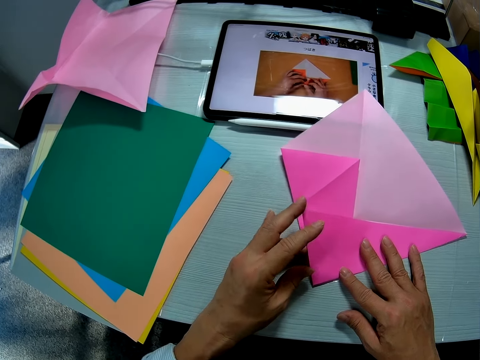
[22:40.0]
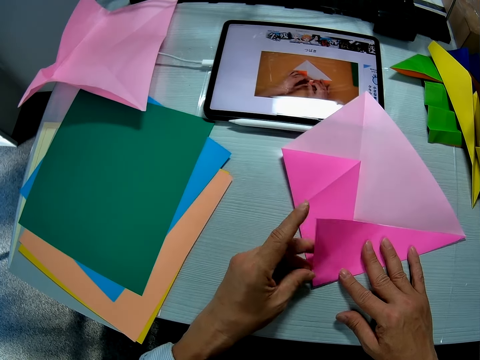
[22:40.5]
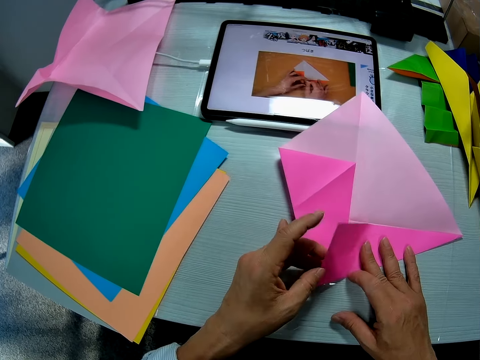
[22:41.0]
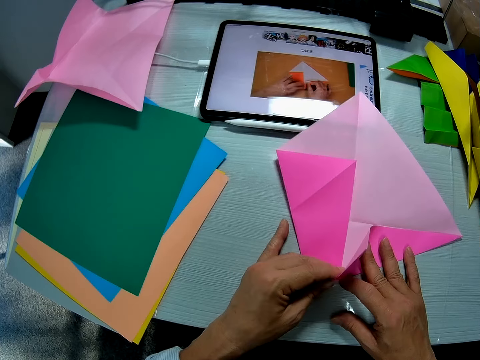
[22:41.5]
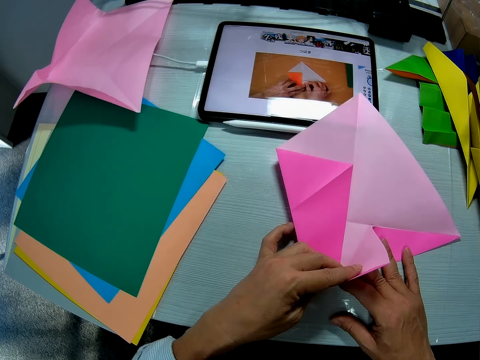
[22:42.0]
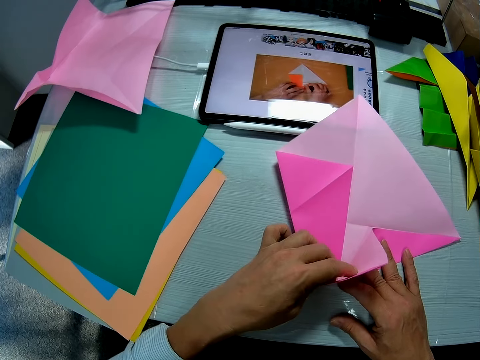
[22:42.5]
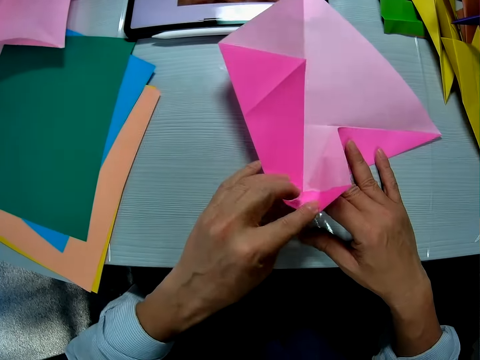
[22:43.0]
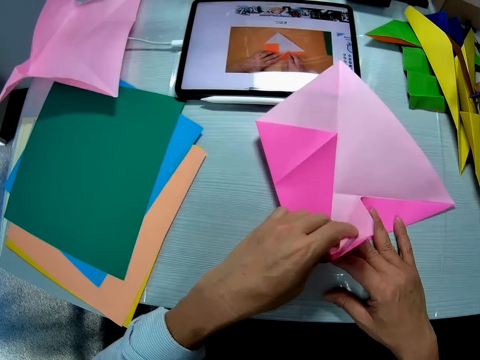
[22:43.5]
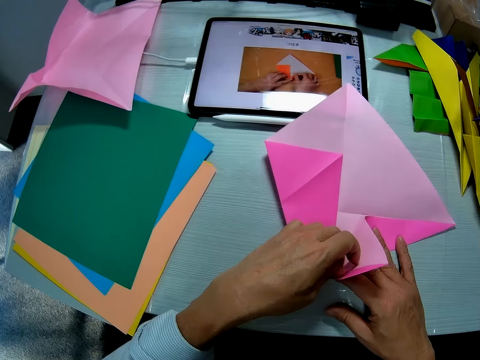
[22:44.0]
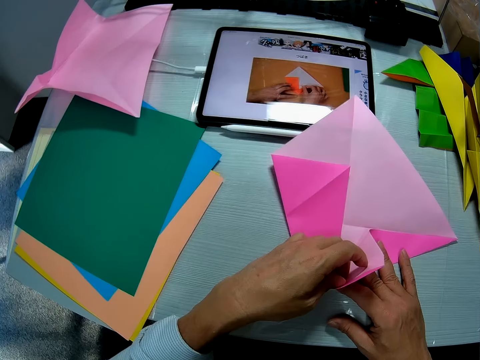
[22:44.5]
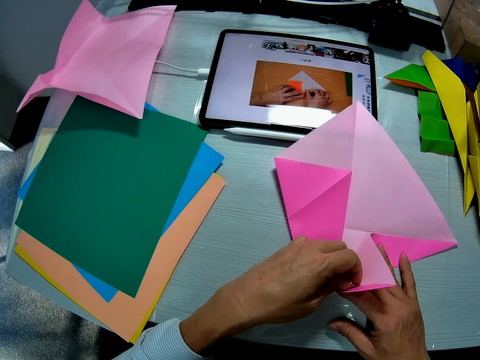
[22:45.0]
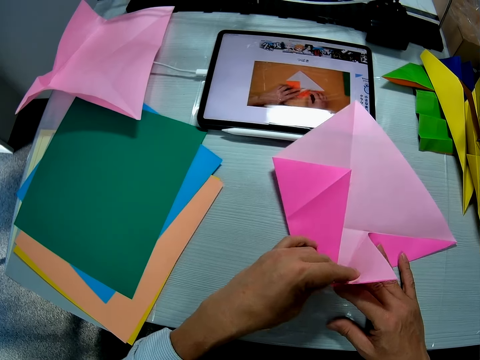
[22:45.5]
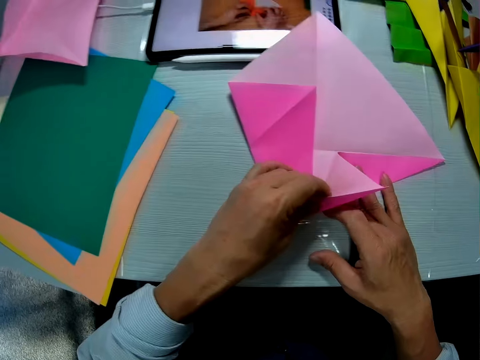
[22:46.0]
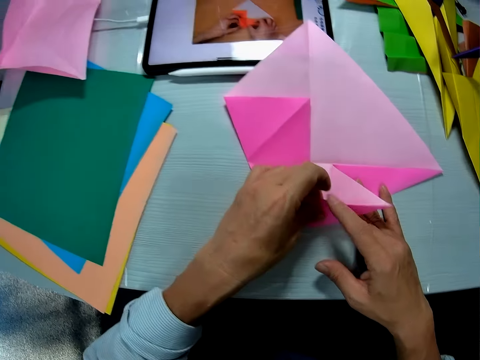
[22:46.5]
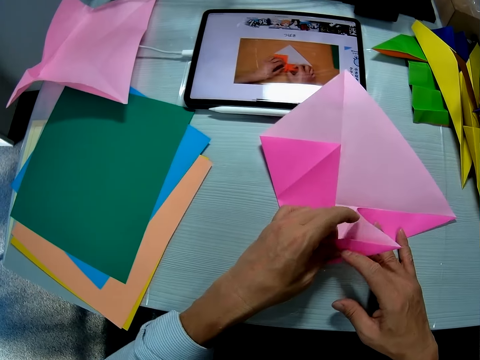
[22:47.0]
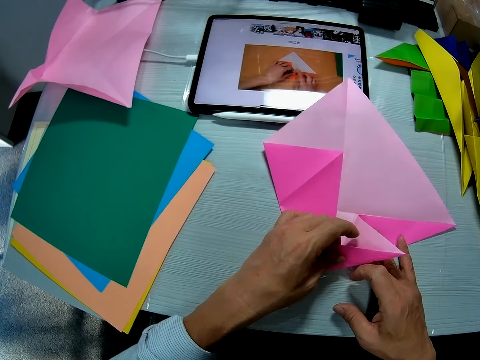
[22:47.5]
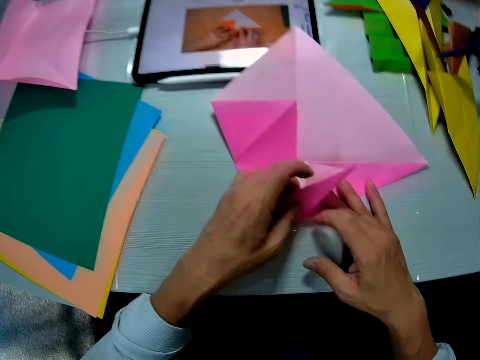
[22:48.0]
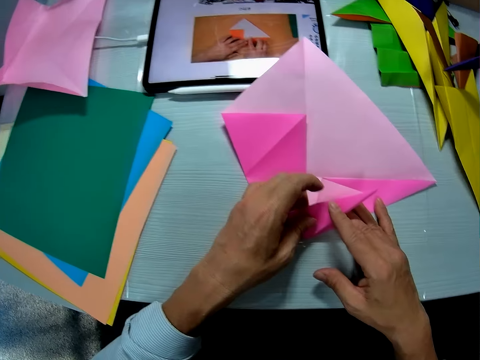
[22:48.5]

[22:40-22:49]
The camera wearer lifts the crafting paper. He folds the sheet with his left hand. He unfolds the crafting paper.

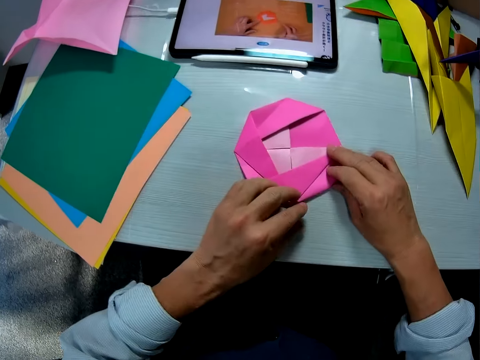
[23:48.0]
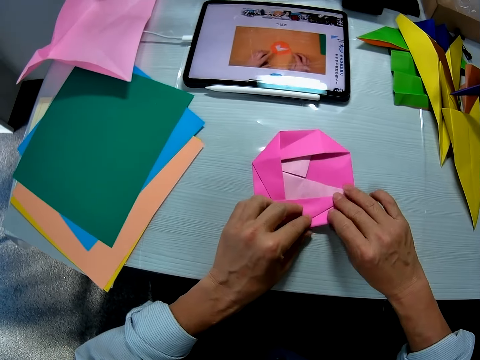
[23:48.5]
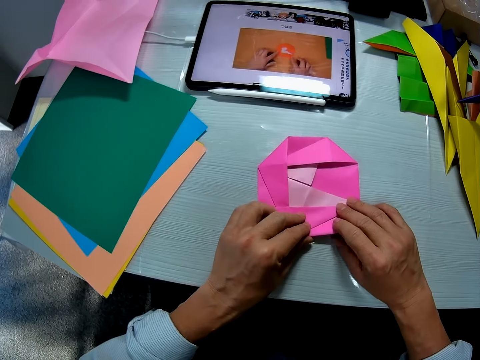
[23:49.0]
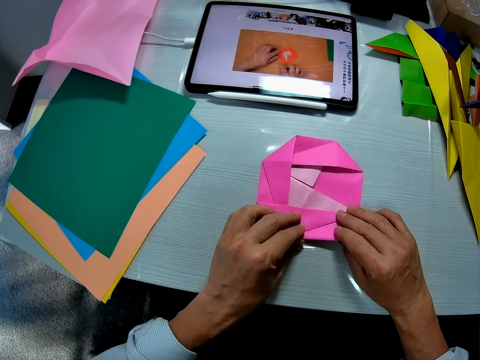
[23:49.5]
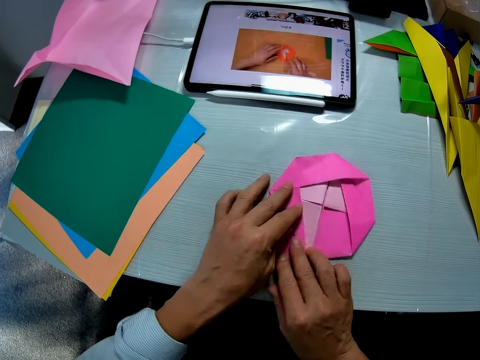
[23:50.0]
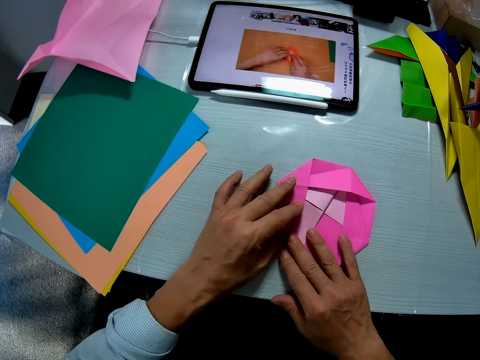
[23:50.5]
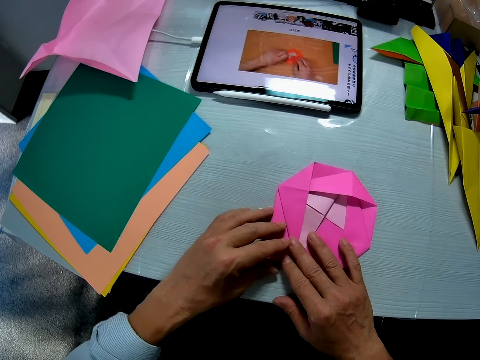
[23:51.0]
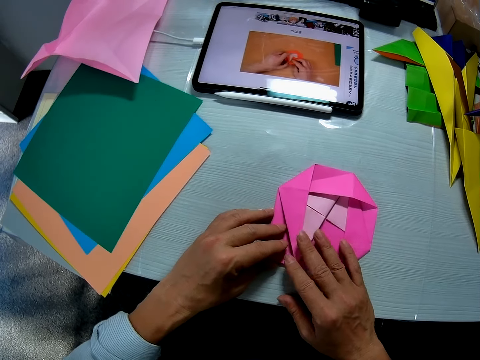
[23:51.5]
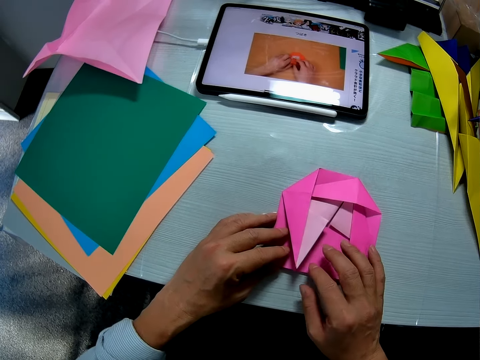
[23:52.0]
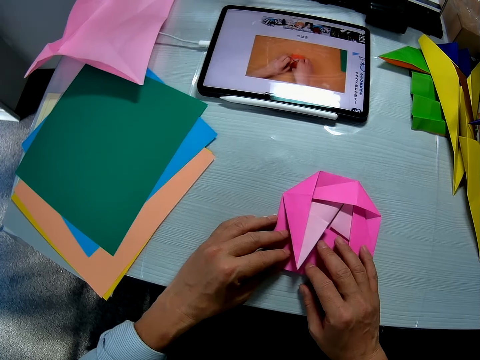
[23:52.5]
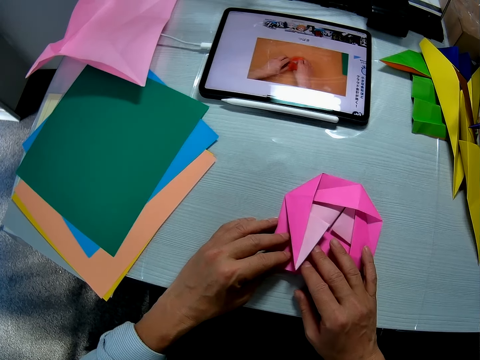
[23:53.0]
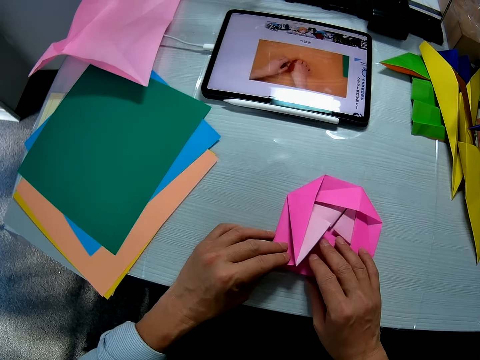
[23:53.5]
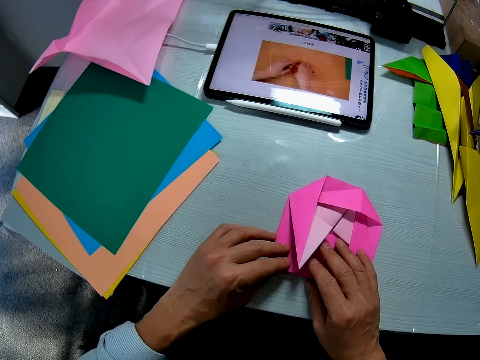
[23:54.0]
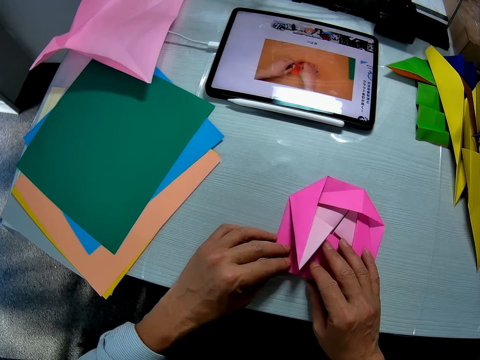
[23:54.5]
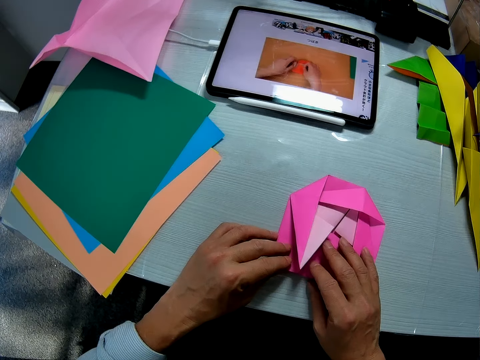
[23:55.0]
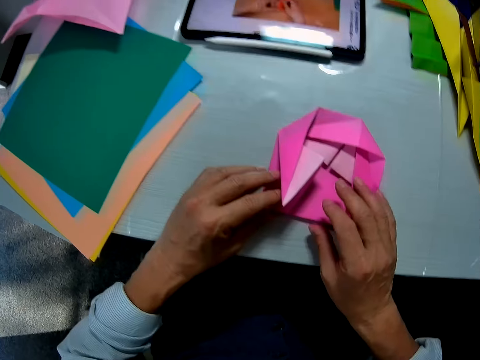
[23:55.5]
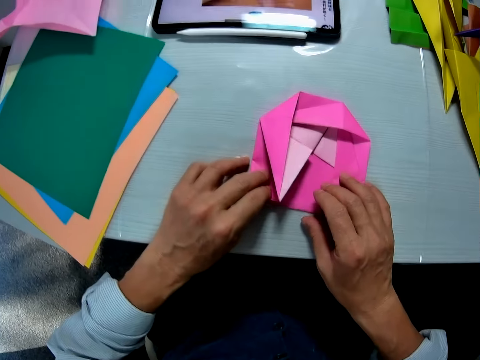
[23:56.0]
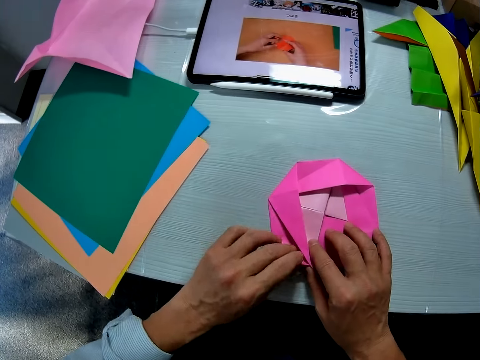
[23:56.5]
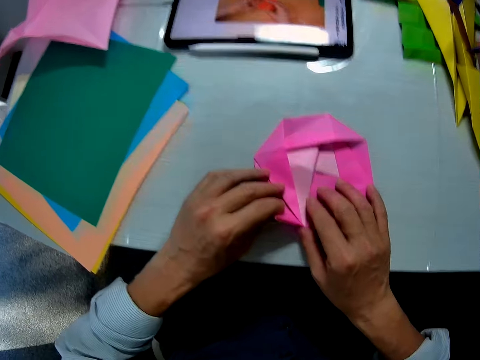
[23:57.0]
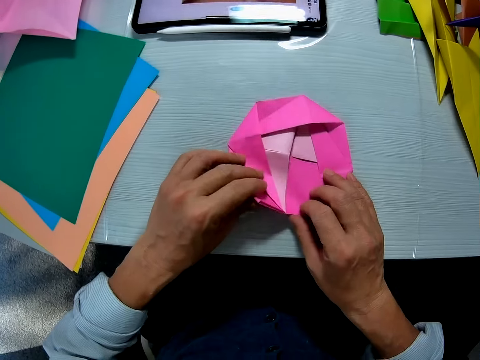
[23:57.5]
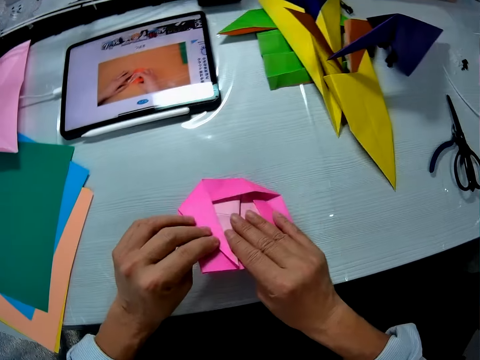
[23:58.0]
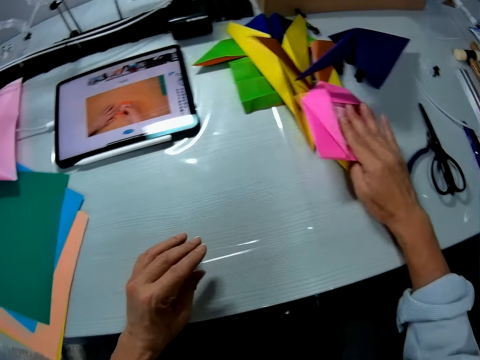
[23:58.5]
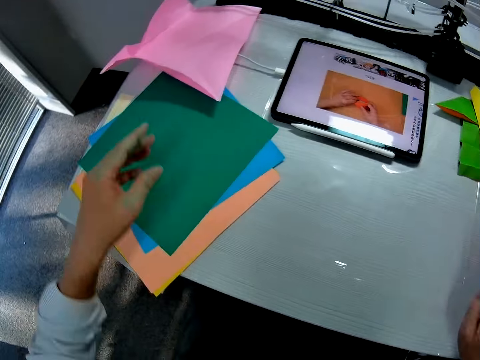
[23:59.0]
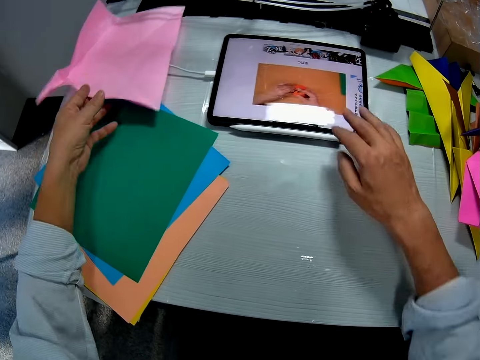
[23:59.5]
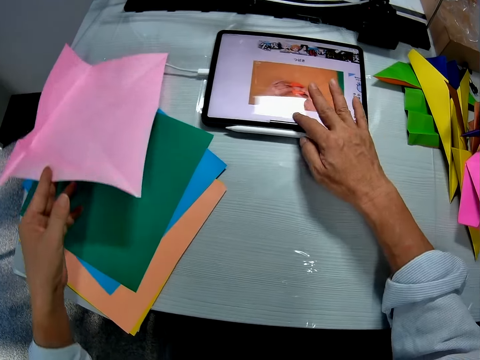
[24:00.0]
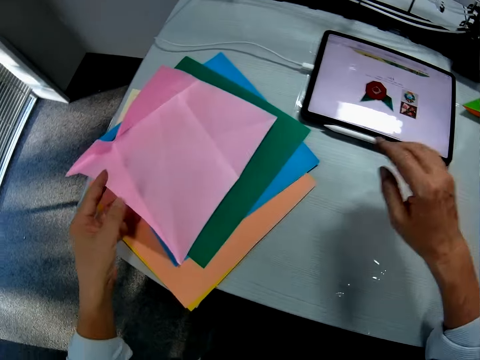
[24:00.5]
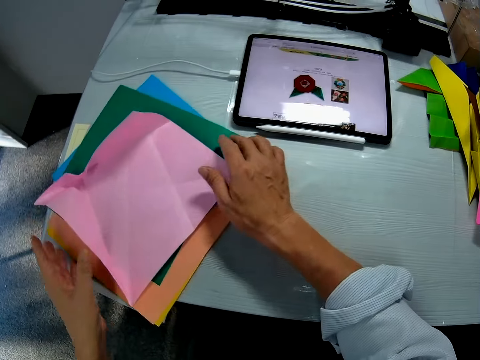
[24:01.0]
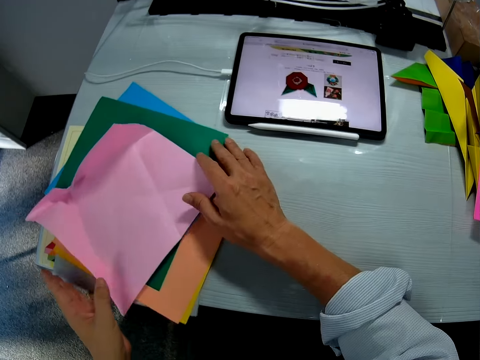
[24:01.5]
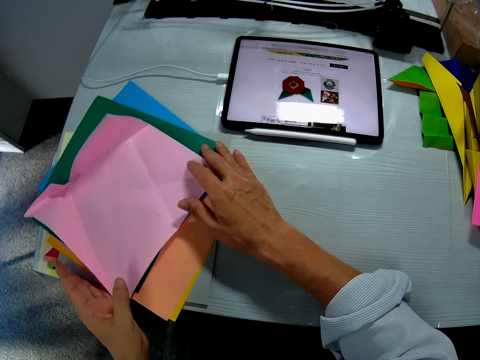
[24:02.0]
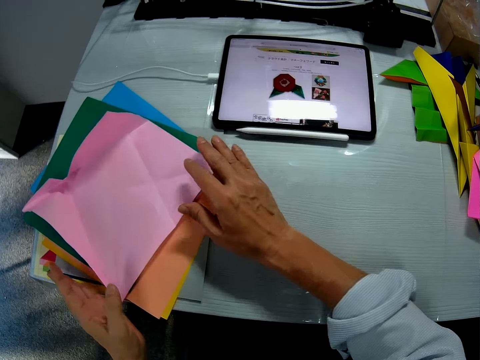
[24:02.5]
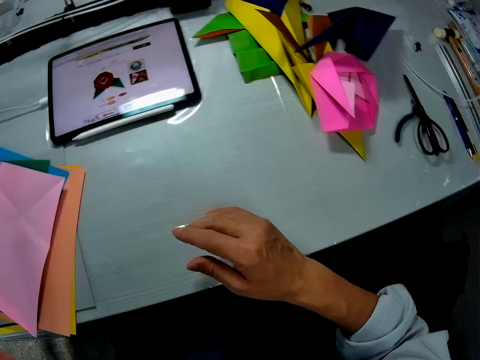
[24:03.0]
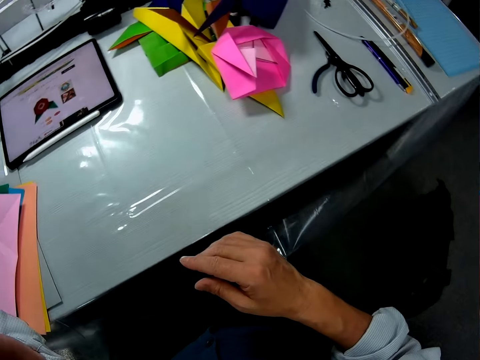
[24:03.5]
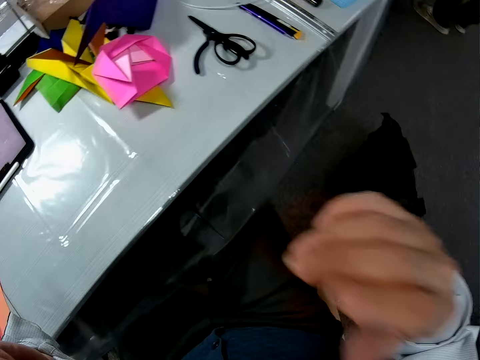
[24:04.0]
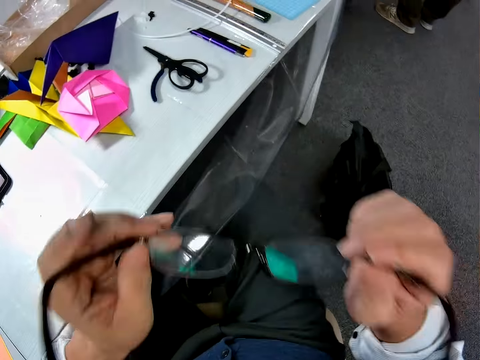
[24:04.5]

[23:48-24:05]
The camera wearer rotates the crafting paper. They look at the crafting paper. They pick up the crafting paper. They place the paper on a side of the table. They pick up a crafting paper. They touch a tablet on the table with their right hand. They move another pink colored paper on the table. They place the pink colored paper on other colored papers on the table. They adjust the colored papers with their hands. They remove their spectacles.
